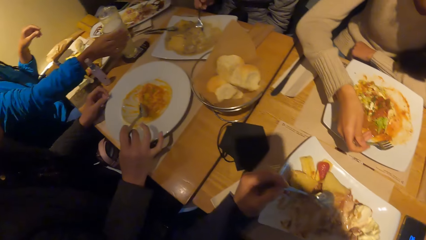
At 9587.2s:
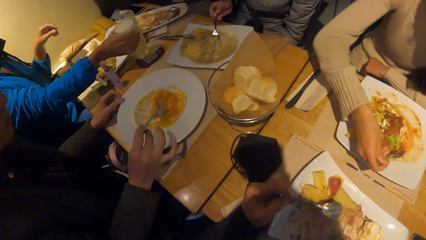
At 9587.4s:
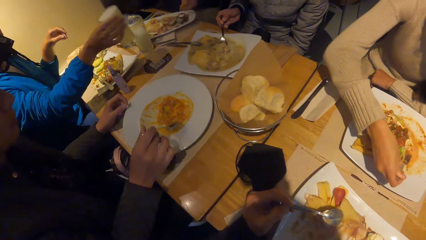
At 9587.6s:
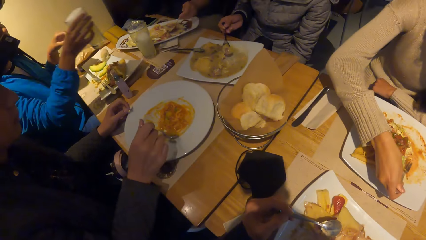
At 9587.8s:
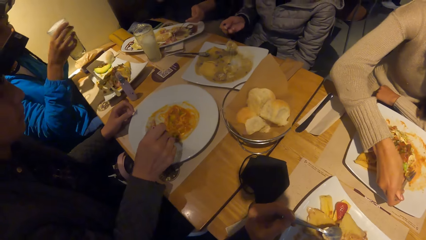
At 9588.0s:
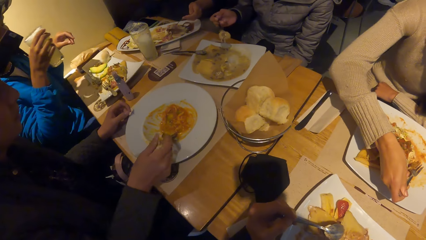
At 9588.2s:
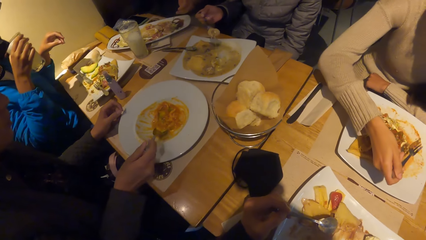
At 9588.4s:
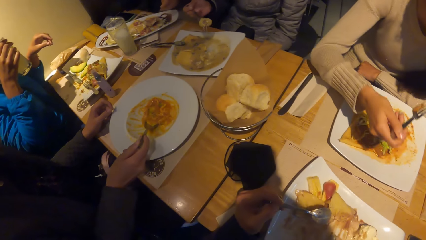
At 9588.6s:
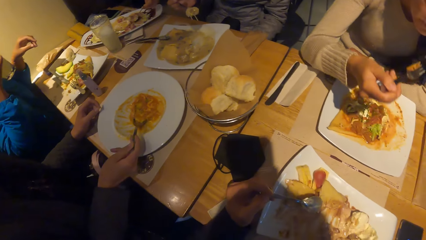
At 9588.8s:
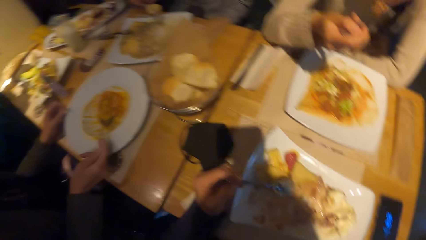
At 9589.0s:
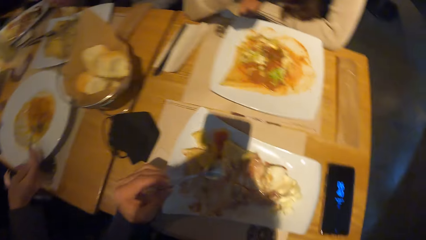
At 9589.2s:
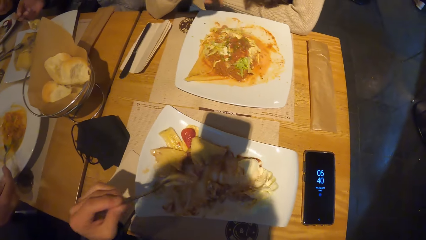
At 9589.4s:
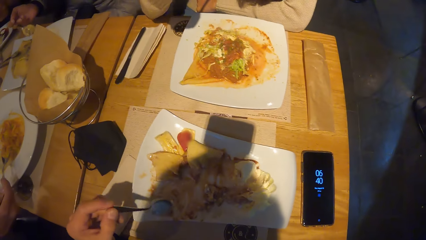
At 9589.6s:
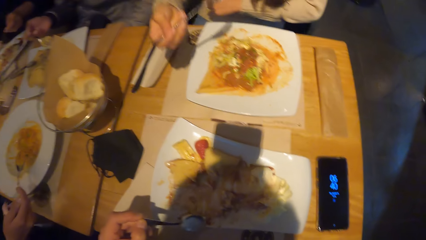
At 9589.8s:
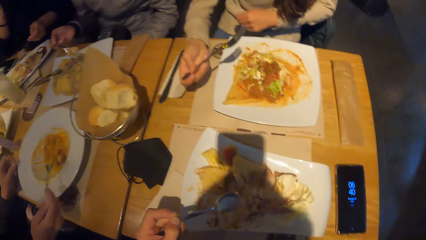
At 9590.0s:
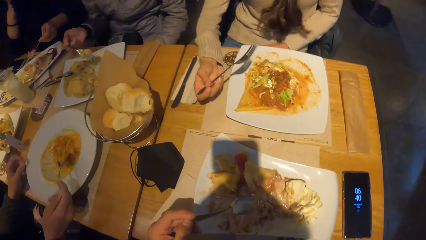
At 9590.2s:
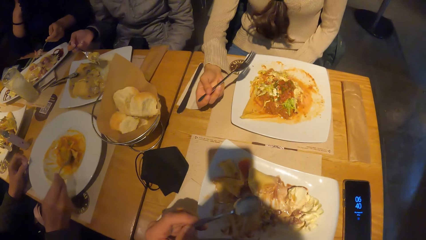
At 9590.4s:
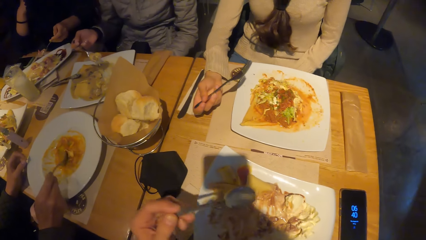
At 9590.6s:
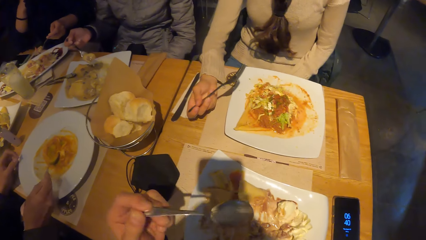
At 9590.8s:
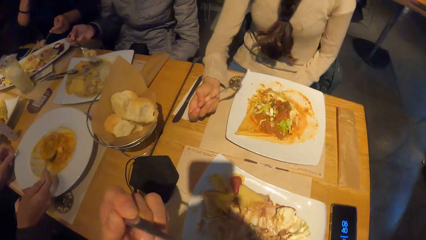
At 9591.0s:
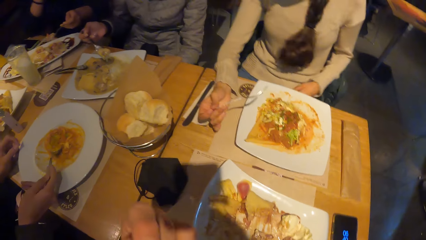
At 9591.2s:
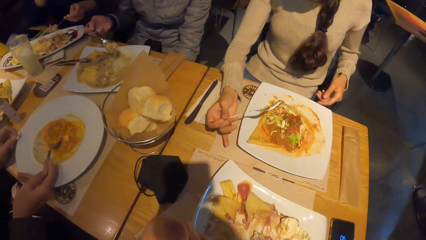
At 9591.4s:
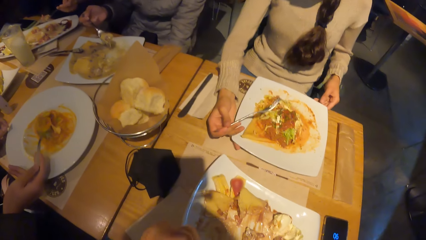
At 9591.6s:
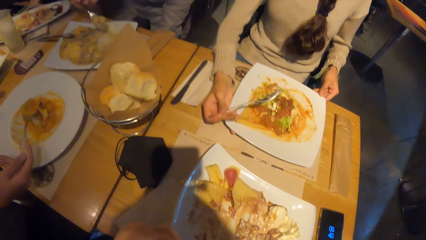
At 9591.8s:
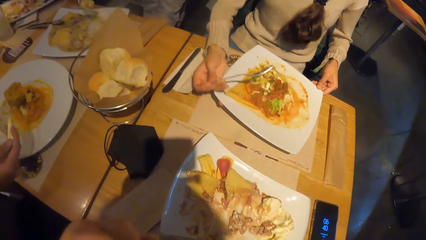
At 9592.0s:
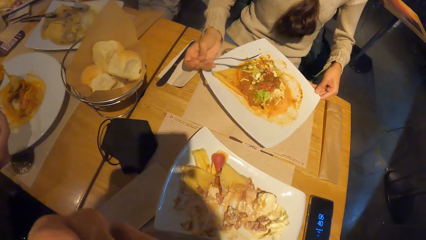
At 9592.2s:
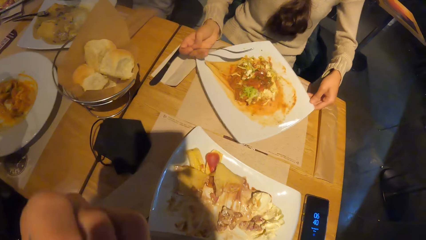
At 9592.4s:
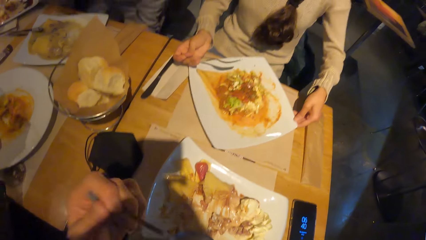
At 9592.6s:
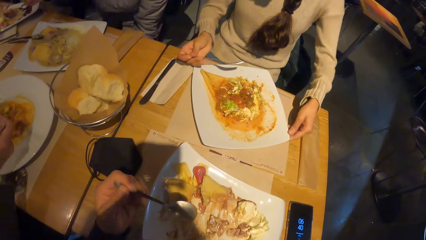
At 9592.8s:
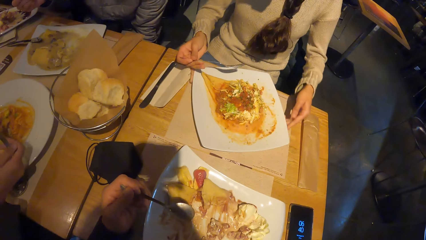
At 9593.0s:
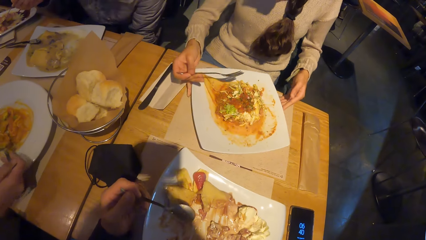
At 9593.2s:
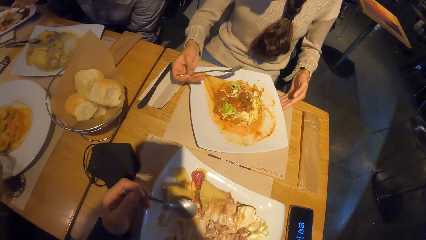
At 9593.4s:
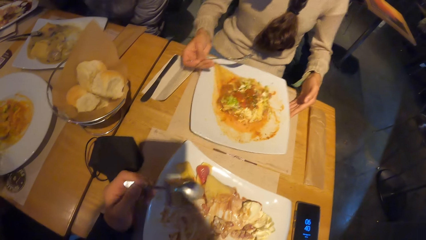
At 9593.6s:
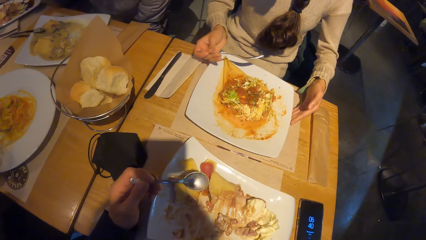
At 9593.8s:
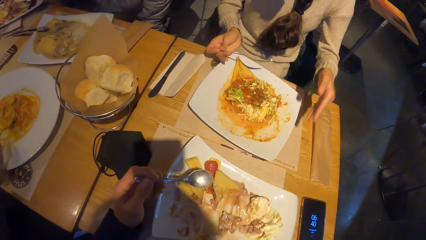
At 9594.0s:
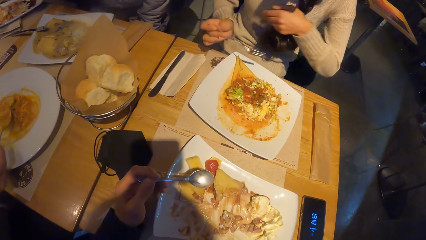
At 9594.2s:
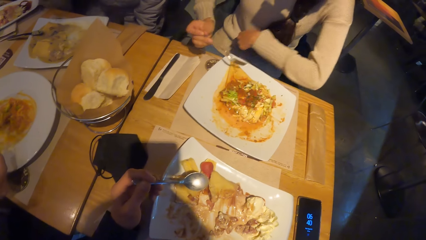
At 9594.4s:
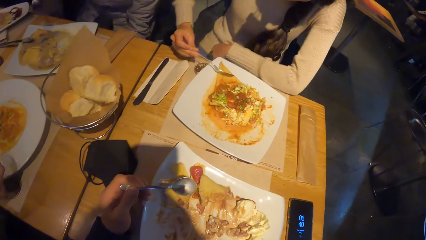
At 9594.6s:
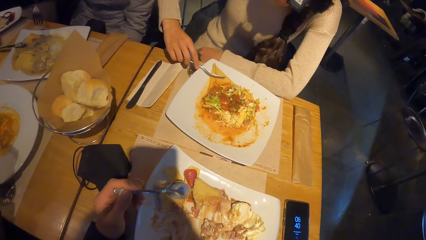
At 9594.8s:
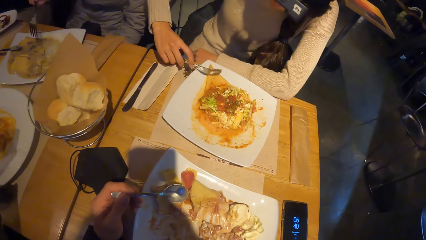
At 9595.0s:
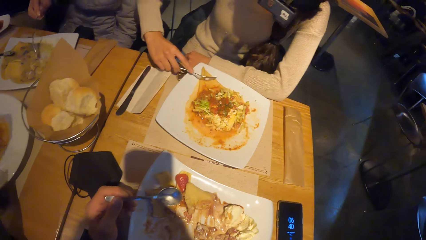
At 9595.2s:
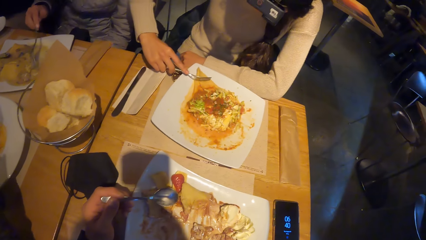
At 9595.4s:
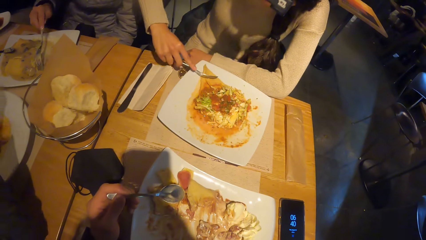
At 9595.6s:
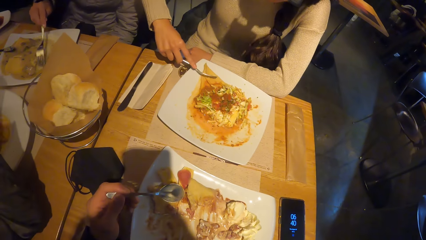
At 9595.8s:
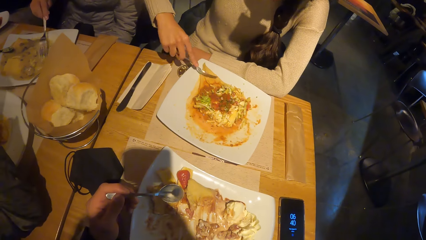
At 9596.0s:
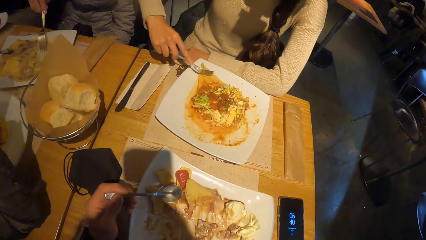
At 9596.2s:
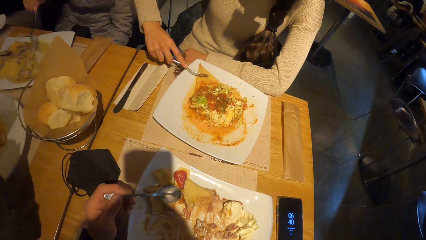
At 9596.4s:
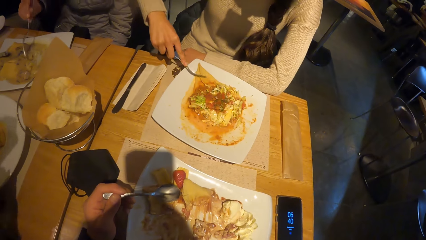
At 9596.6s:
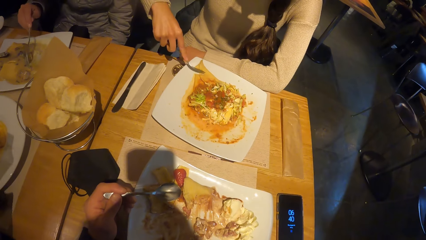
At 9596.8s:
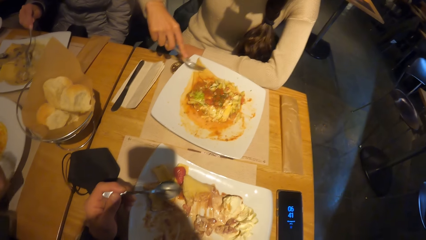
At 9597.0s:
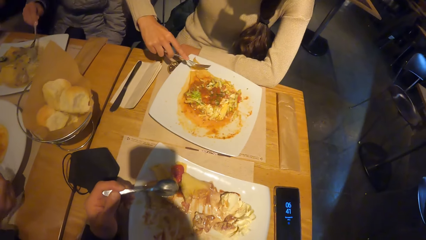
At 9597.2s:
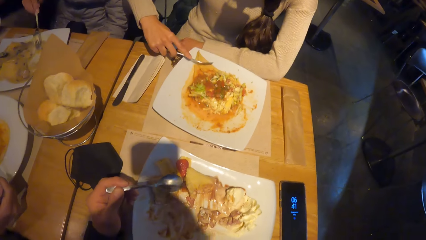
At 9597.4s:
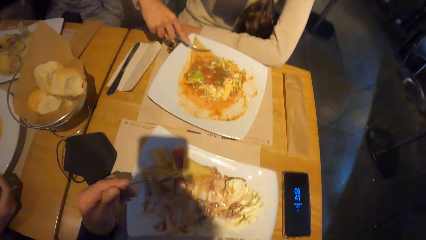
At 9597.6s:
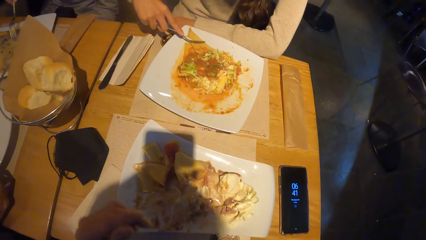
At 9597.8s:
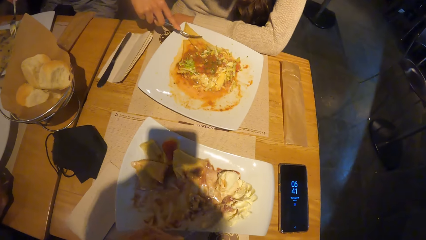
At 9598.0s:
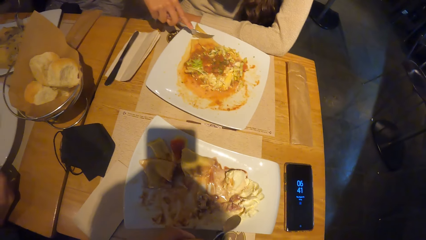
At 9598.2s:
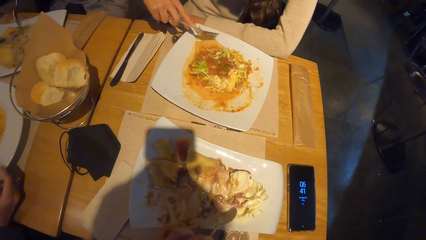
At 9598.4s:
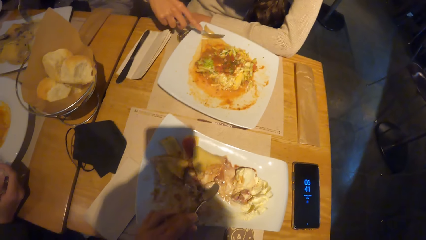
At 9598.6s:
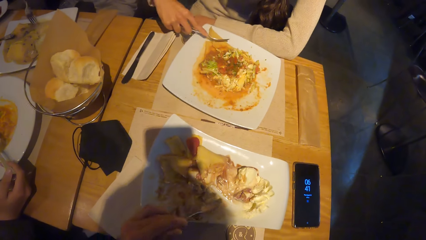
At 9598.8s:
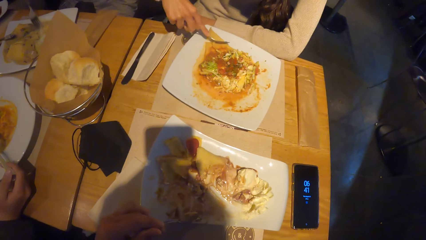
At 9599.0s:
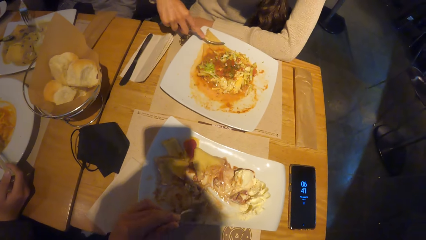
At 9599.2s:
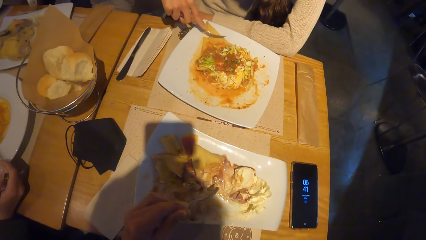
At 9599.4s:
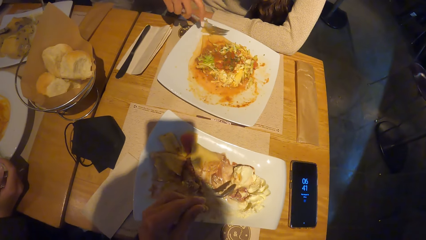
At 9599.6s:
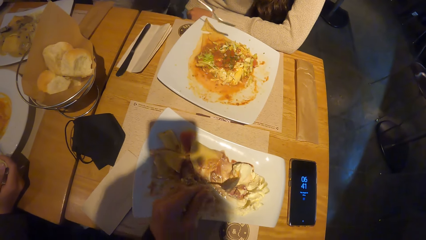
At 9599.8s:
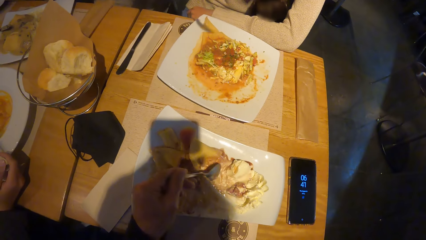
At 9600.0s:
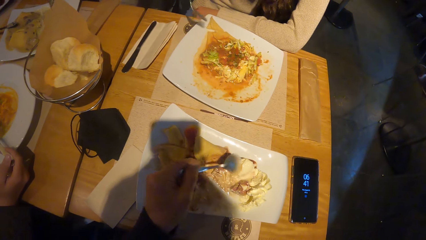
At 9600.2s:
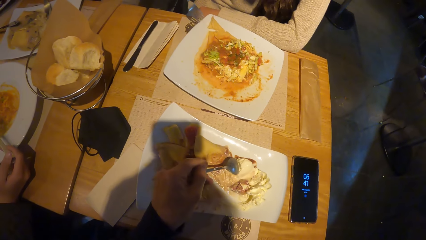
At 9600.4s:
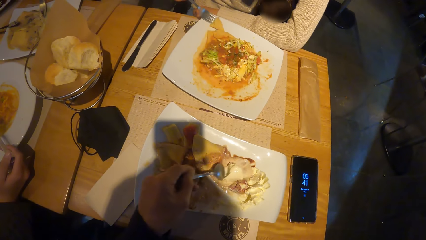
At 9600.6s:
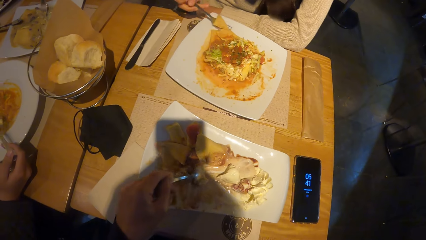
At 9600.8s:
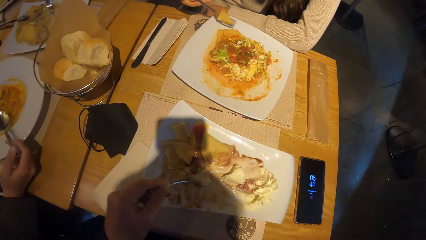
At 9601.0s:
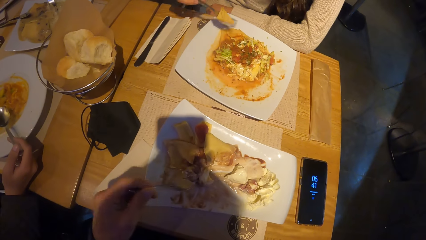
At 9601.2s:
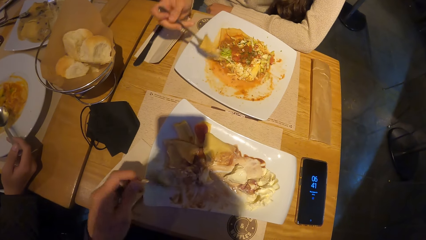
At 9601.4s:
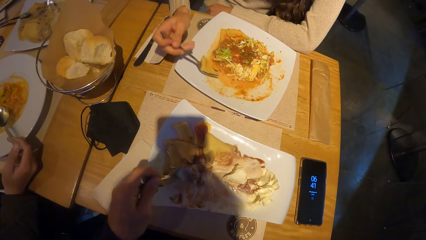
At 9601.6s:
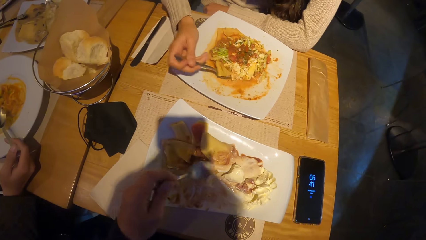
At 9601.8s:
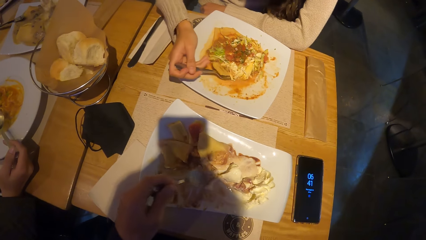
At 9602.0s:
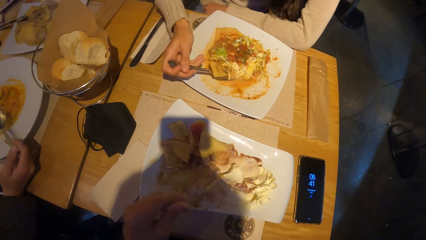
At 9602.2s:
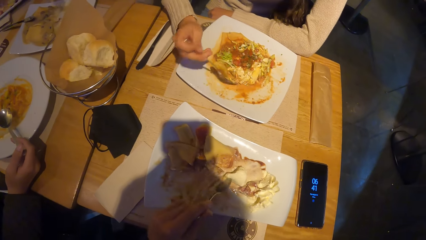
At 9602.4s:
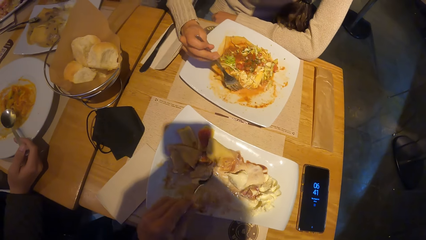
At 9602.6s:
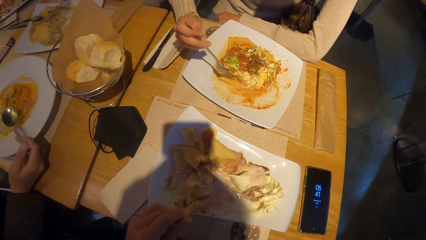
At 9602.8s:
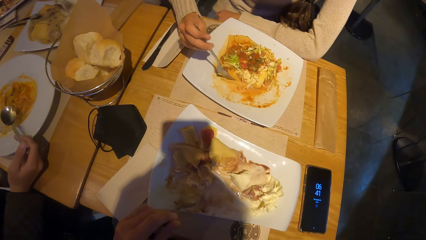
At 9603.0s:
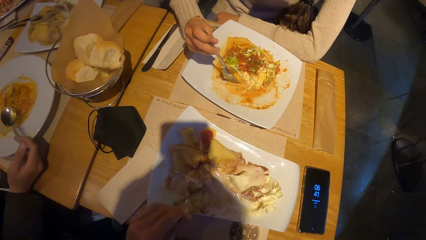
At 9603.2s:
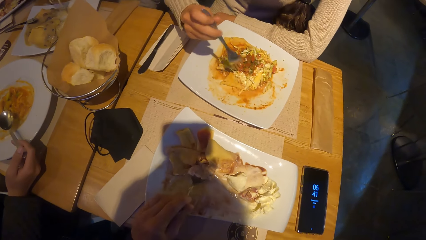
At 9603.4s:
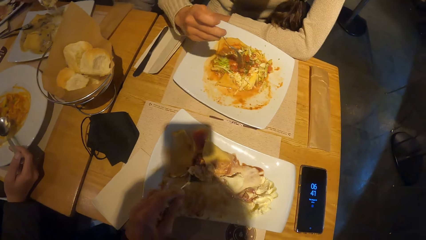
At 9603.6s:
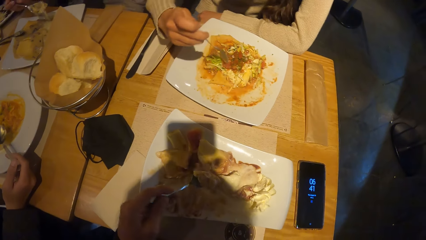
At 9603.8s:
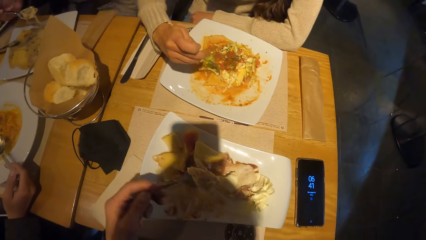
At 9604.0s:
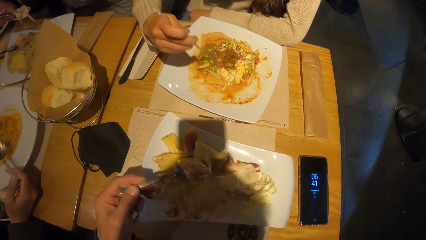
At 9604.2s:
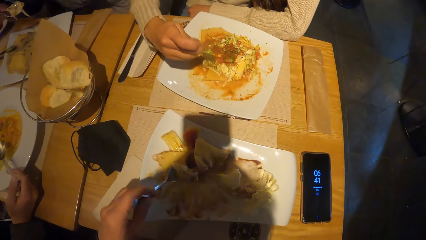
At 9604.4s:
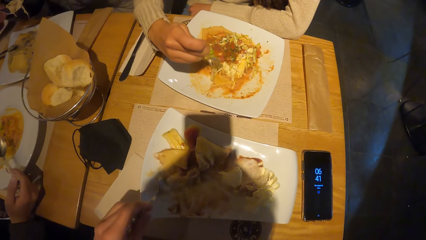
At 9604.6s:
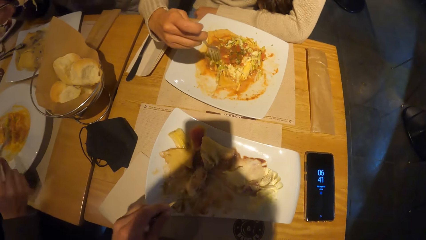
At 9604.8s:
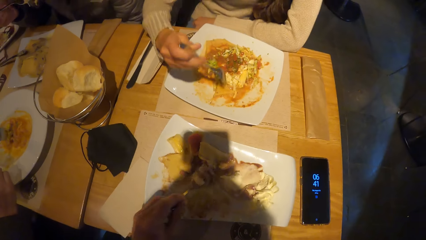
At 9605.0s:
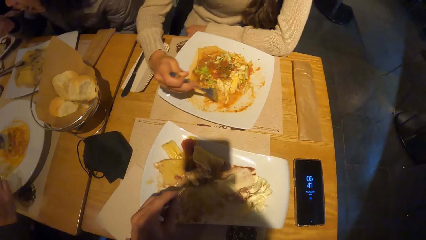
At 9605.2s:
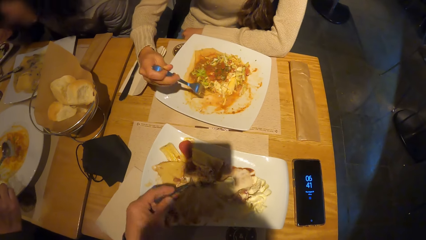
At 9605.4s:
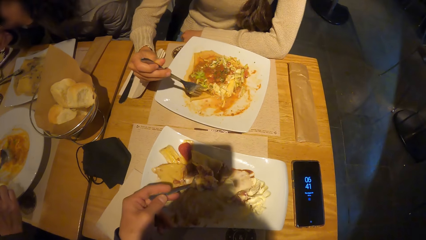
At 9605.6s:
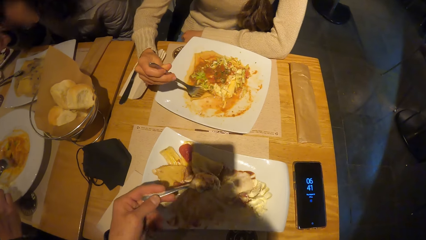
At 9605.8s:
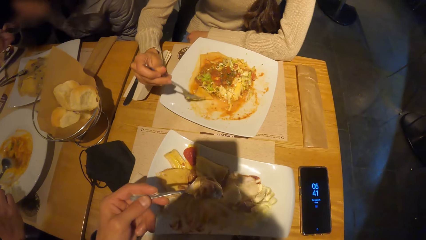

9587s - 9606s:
A woman picks up a cup on the table with her right hand. The camera wearer looks at the food of a person. They look at the food of another person. They put the spoon in the mouth. Another woman turns the plate on the table with both hands. The camera wearer looks at the food of the other person. The other woman cuts the food in the plate with the fork in her right hand. The camera wearer looks at the time on the phone. They gather the food together. They scoop the food with the spoon.
